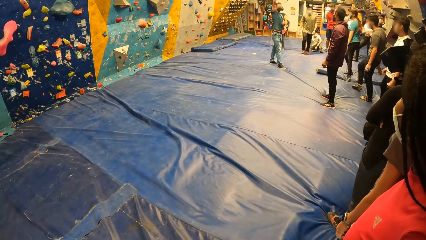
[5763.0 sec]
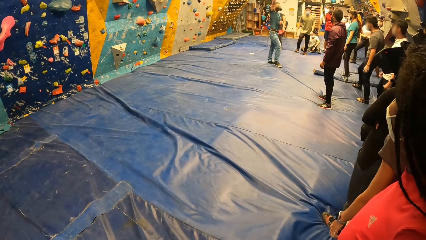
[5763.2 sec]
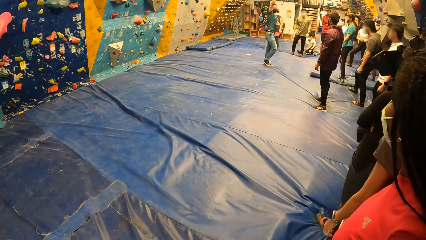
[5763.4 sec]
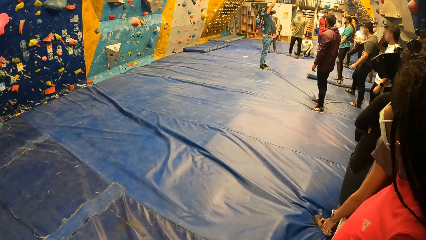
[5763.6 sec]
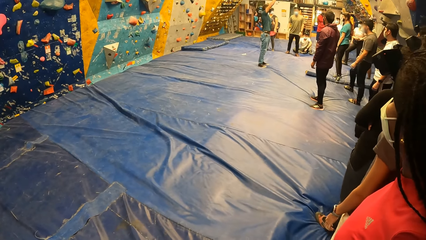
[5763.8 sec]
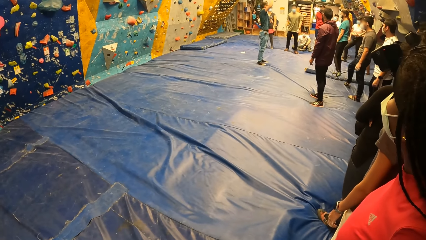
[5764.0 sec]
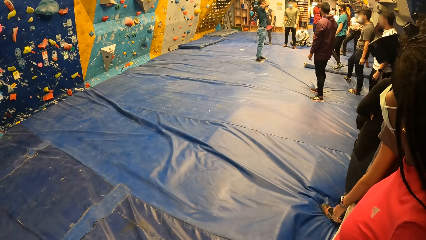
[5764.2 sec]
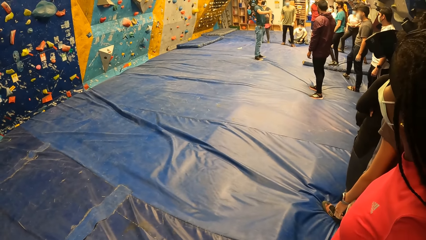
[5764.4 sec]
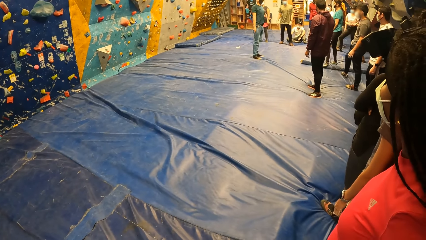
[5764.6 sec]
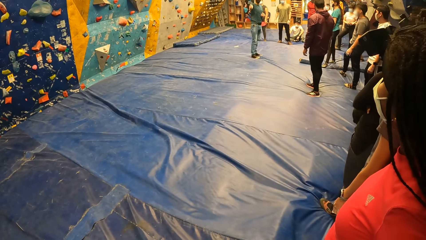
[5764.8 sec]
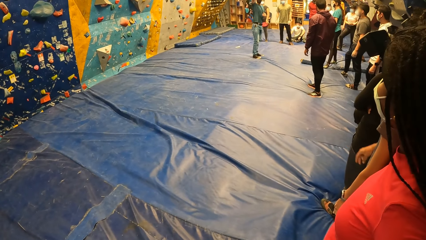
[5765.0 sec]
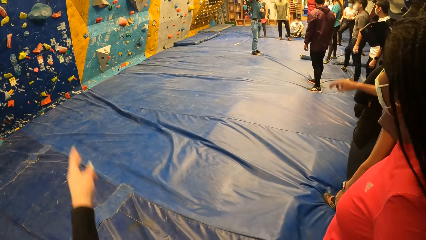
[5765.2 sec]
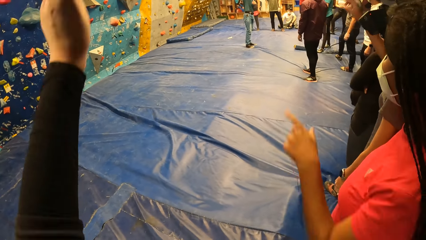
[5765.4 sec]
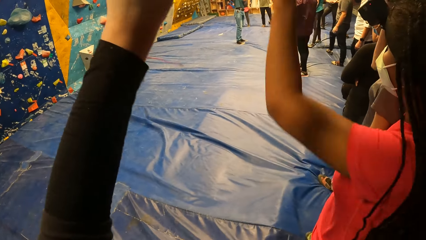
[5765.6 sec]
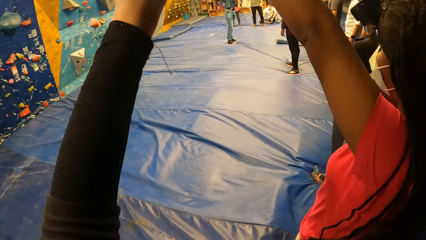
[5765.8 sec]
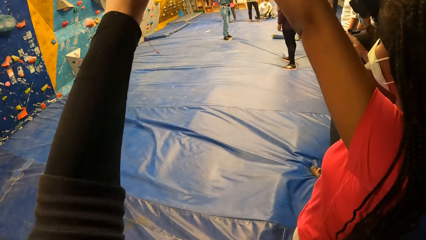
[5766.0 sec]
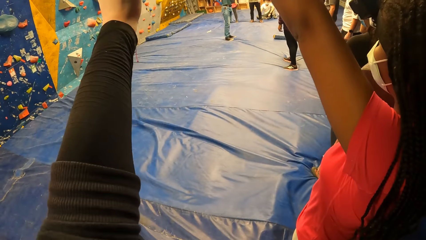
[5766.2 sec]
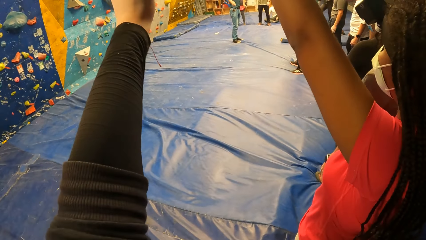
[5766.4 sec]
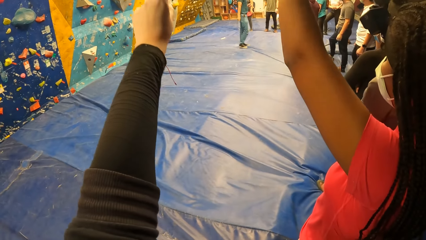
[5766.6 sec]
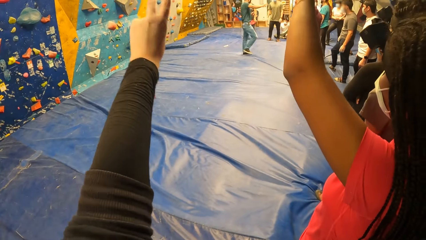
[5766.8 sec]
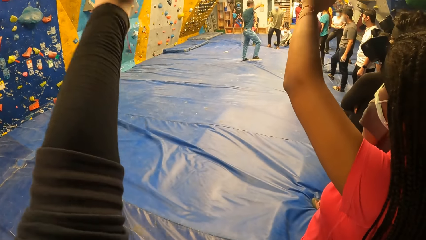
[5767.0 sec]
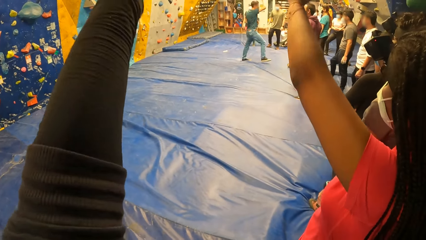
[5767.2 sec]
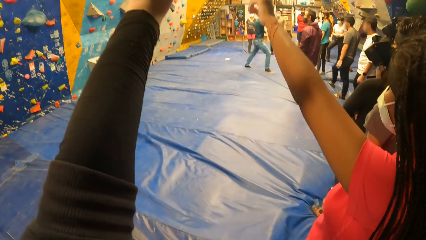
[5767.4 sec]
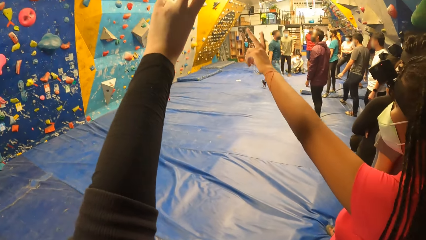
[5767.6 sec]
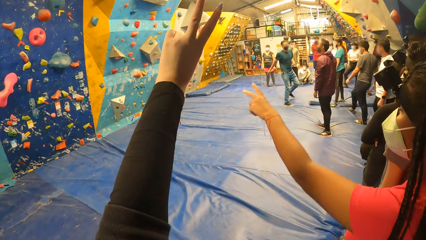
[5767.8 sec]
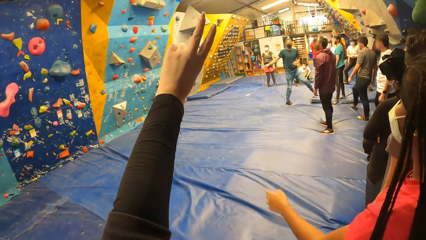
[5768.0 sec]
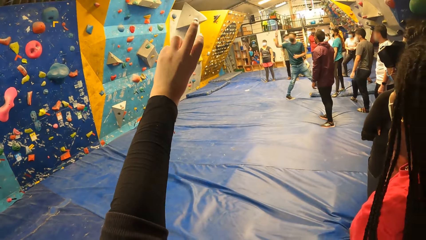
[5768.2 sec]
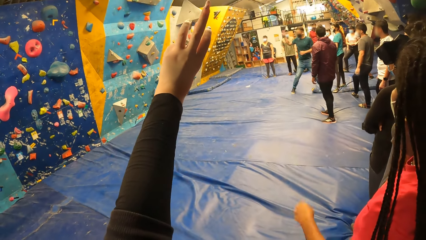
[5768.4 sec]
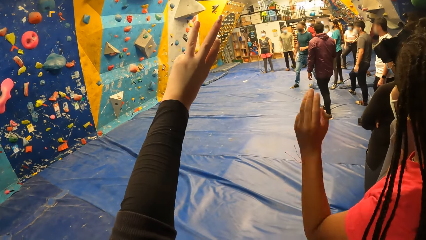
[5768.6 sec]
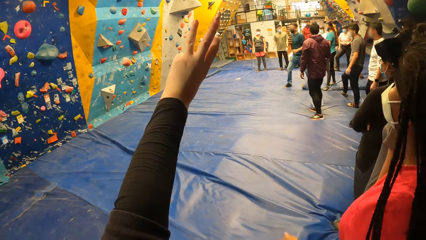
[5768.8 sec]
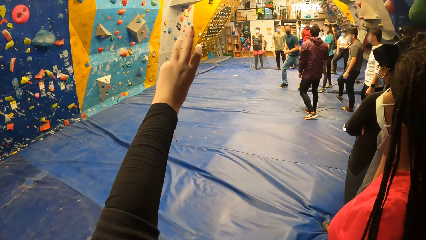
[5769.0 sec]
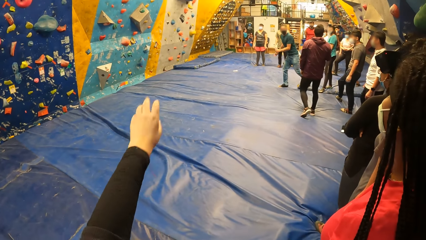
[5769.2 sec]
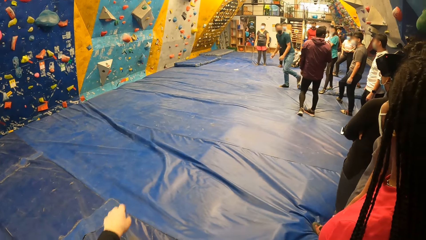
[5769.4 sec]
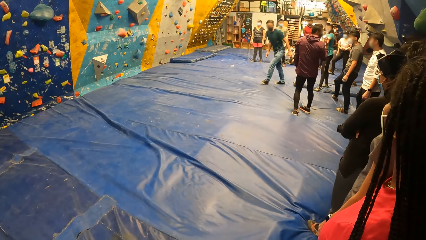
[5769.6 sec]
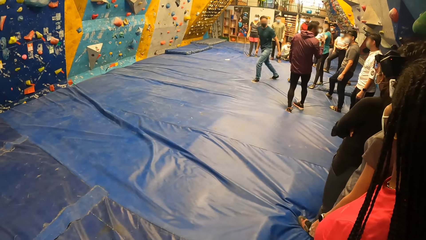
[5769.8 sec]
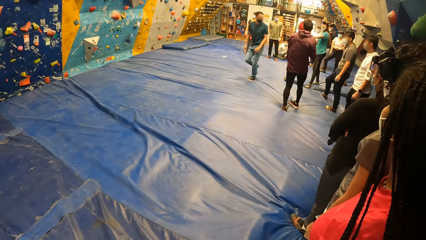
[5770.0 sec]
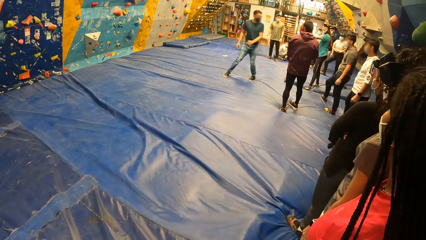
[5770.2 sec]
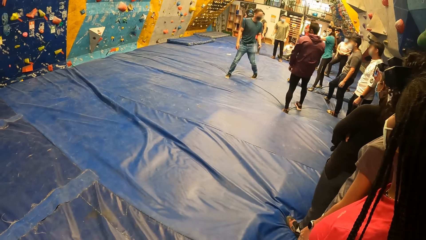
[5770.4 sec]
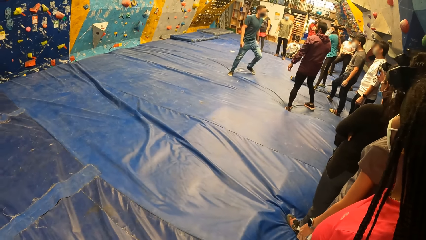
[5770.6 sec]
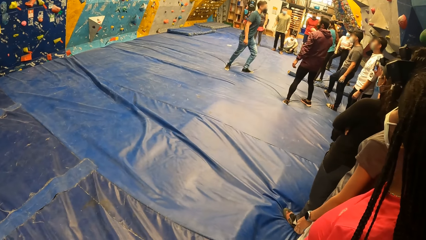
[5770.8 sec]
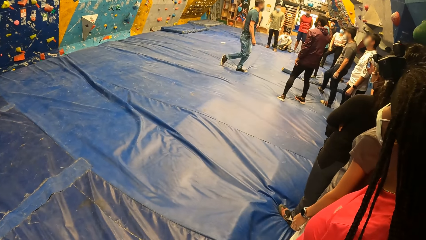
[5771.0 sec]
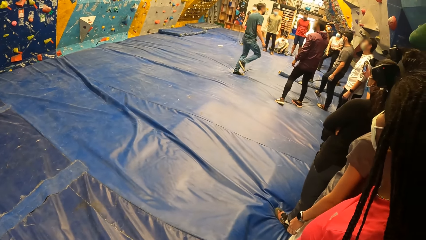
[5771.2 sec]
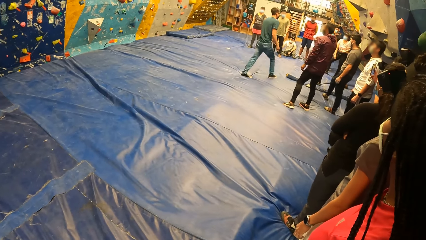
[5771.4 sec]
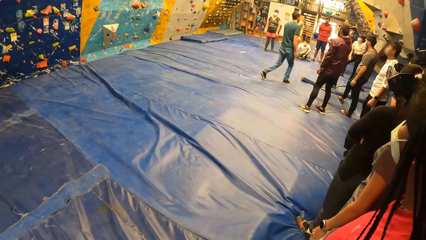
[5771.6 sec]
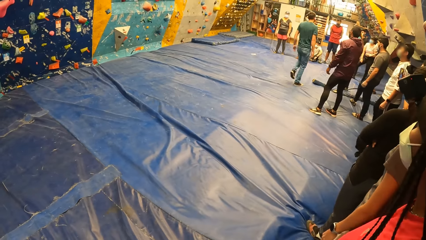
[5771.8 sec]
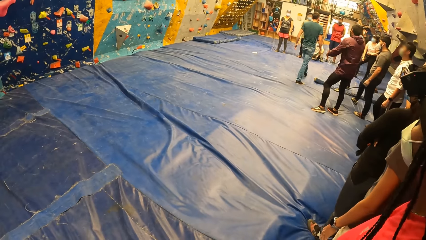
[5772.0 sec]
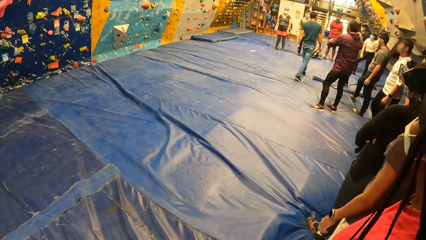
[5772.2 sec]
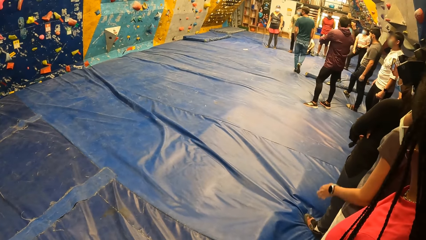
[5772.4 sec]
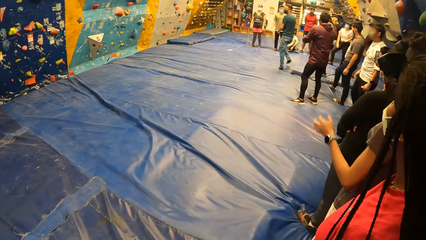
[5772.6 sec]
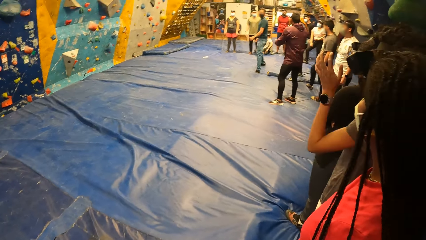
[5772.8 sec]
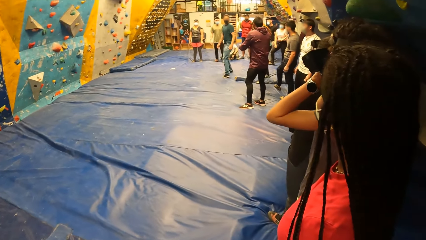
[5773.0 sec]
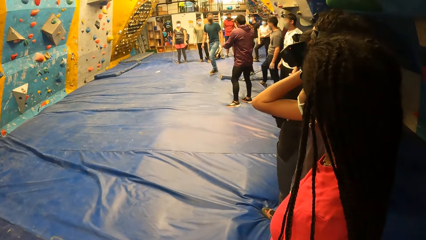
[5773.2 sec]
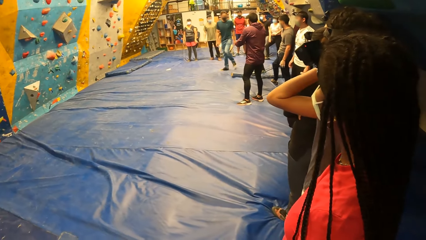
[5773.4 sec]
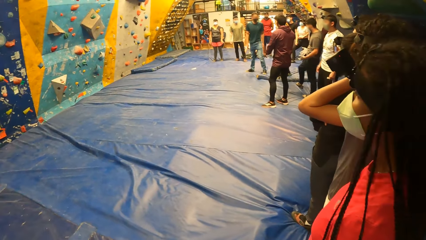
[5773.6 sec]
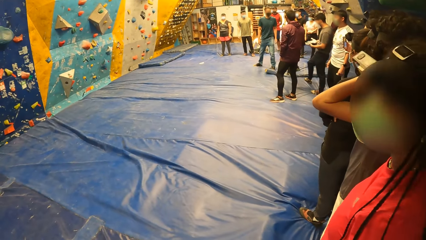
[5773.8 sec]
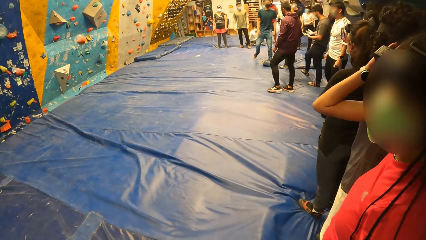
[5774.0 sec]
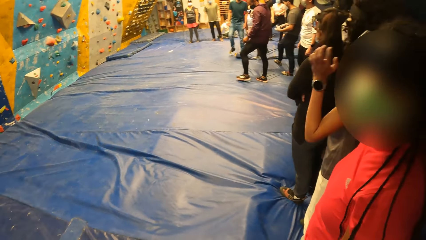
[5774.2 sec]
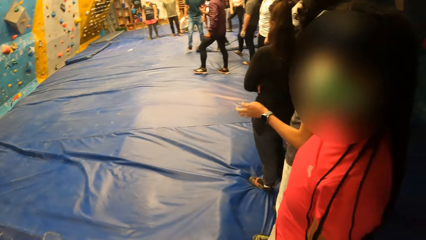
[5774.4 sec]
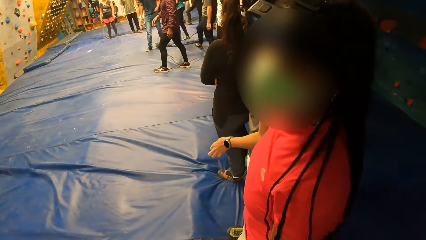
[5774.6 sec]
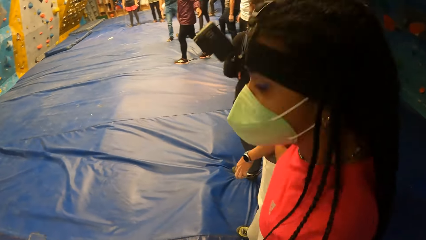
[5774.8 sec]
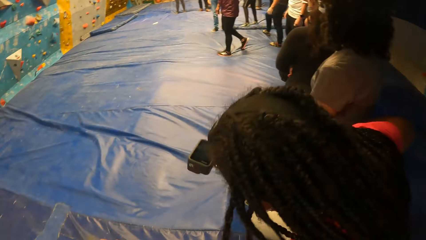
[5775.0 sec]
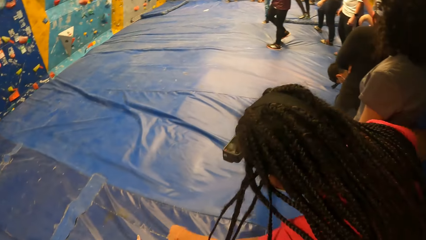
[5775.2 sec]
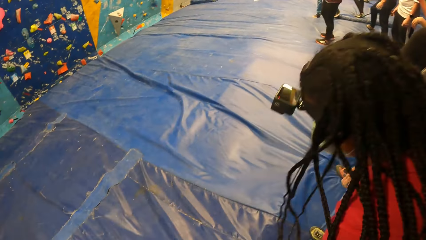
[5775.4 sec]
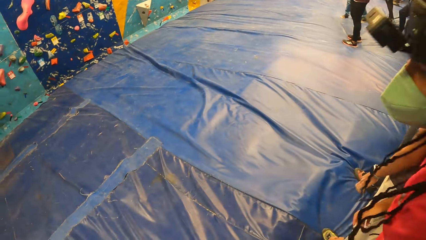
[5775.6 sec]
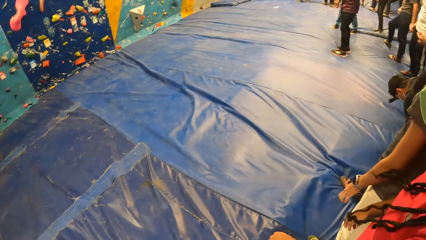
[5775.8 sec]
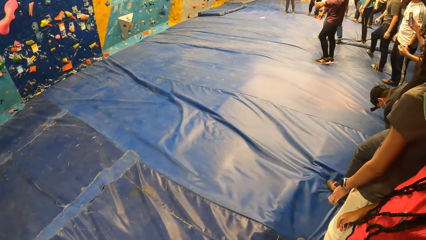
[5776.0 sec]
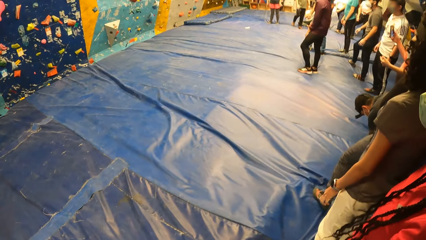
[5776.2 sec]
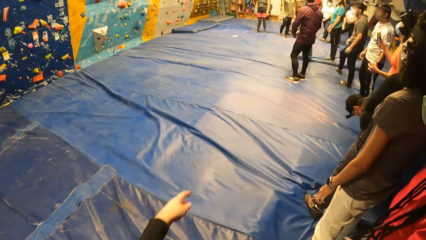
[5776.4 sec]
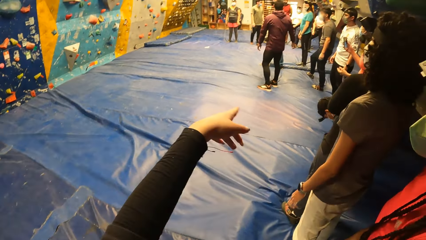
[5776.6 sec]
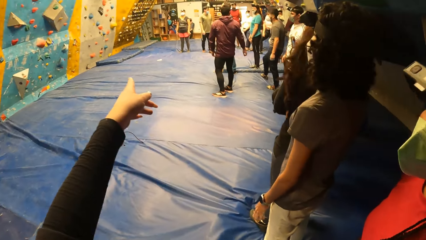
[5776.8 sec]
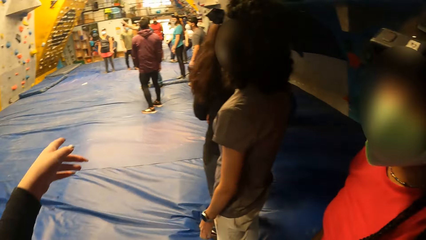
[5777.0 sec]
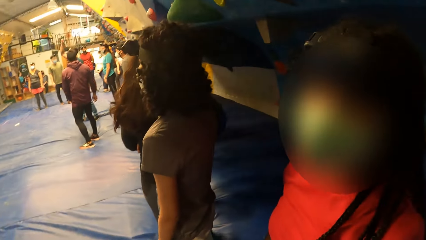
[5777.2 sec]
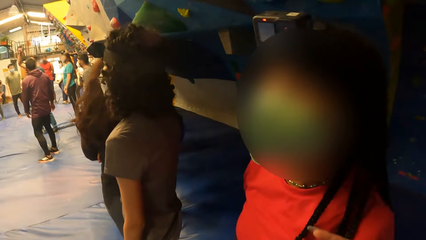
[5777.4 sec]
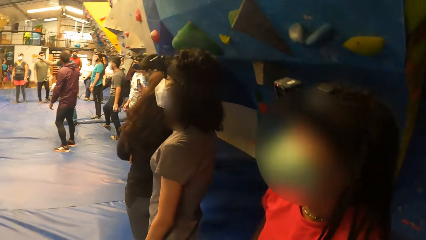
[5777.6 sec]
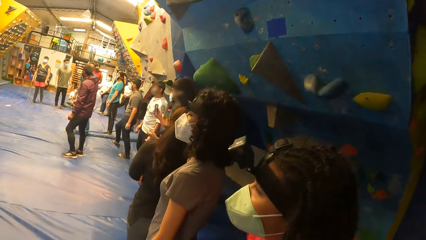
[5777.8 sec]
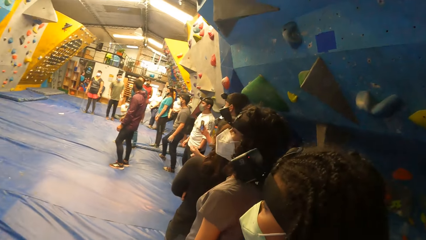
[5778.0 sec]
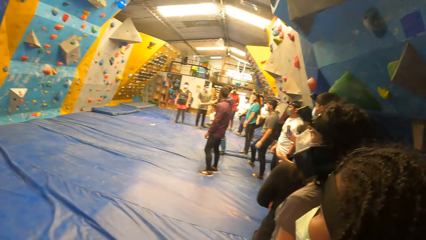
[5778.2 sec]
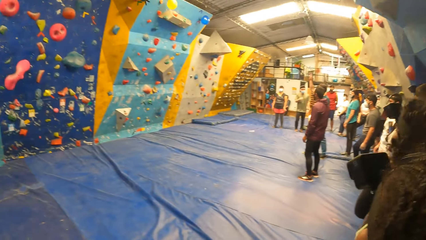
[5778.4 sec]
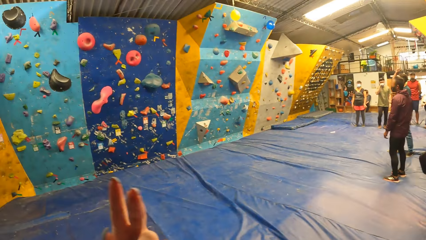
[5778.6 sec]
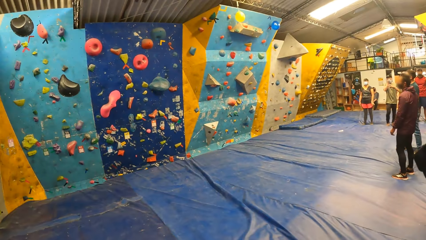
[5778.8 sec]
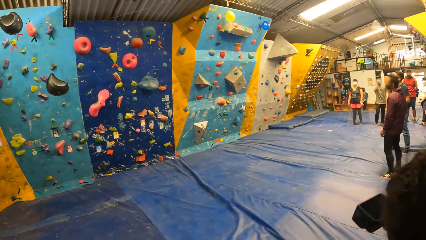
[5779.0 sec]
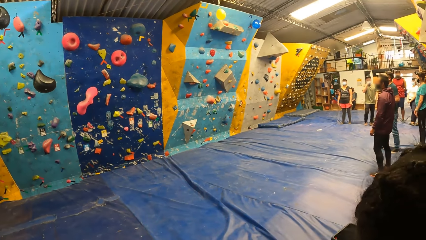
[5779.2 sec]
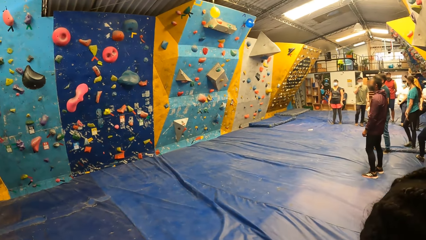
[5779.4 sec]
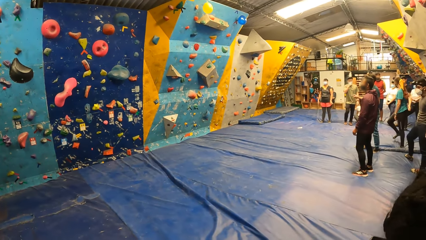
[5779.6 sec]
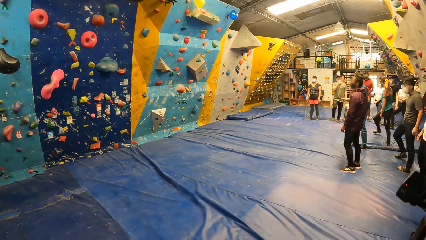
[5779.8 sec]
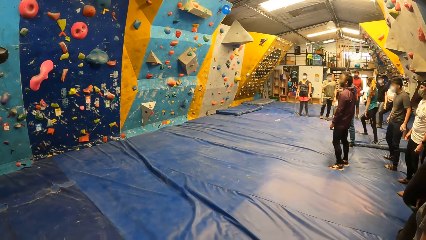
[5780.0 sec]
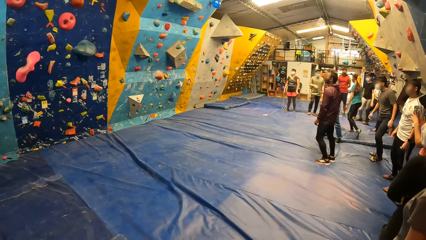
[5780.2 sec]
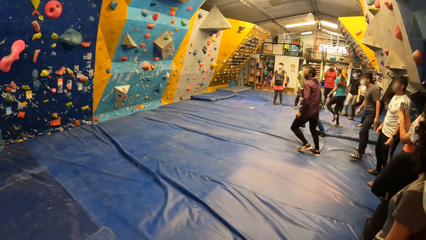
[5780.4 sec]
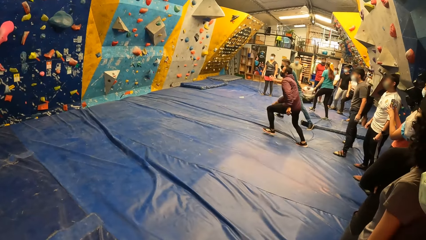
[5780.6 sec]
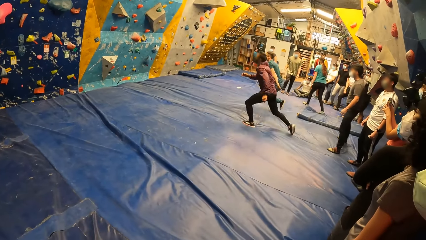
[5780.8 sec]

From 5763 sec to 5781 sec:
A man swings the right hand. The camera wearer lifts the left hand. A lady lifts the left hand. Another lady lifts the left hand. The man walks in the room. A third lady touches the hair with the left hand. The camera wearer interacts with the first lady. They point at another man. They stare at the wall.
